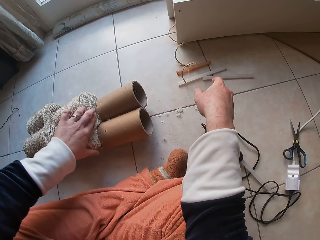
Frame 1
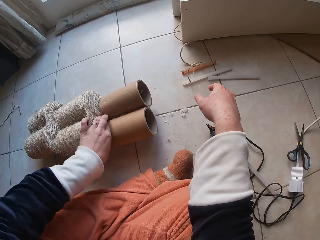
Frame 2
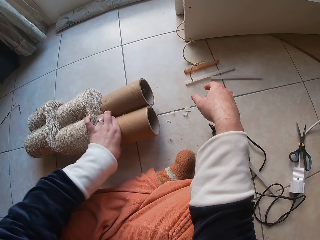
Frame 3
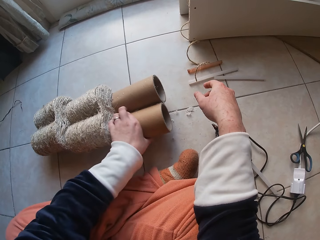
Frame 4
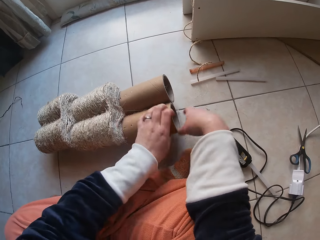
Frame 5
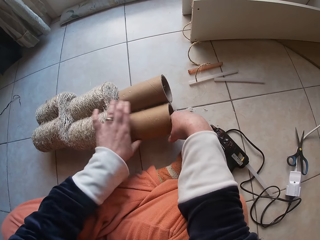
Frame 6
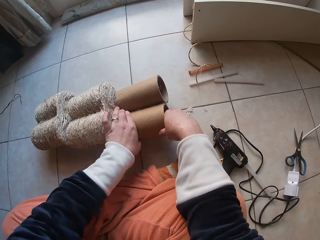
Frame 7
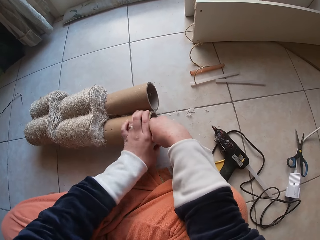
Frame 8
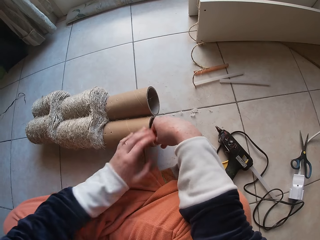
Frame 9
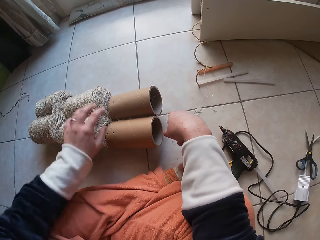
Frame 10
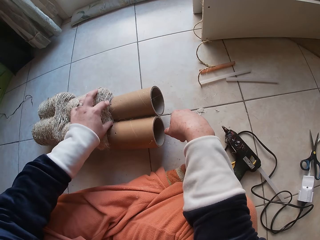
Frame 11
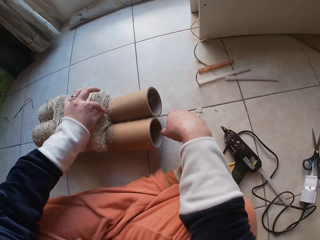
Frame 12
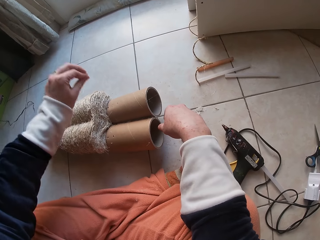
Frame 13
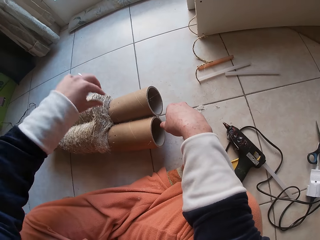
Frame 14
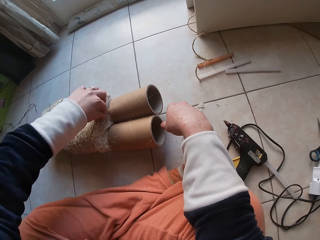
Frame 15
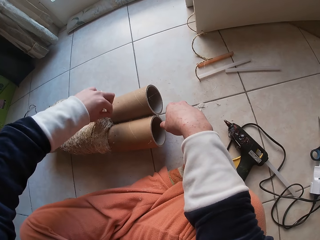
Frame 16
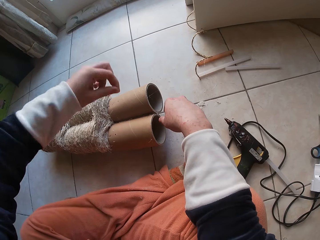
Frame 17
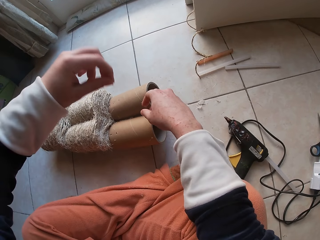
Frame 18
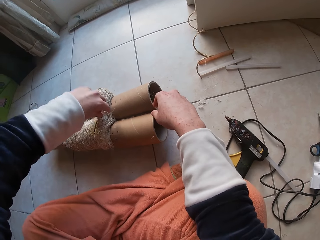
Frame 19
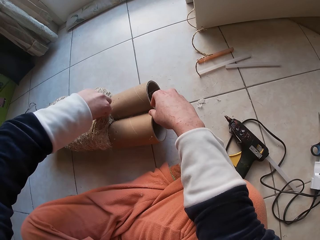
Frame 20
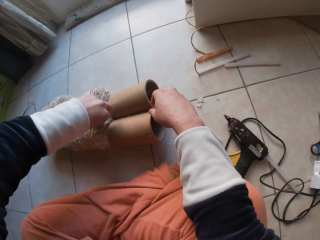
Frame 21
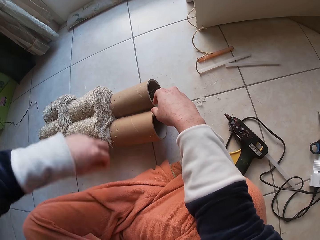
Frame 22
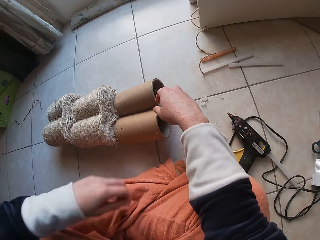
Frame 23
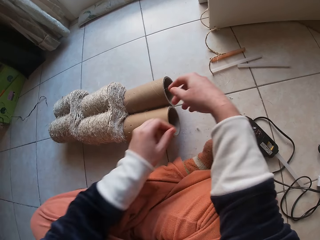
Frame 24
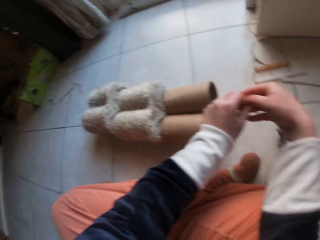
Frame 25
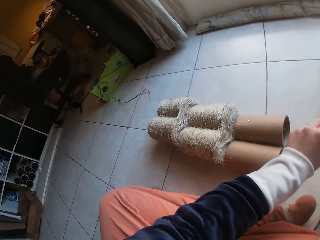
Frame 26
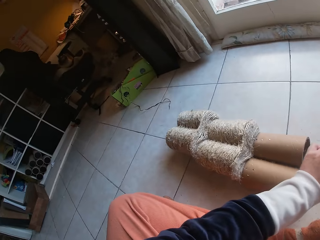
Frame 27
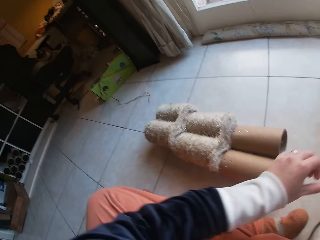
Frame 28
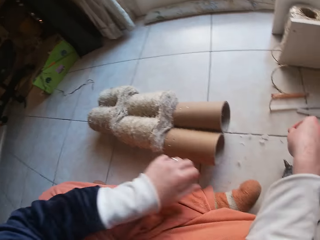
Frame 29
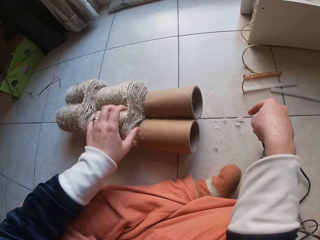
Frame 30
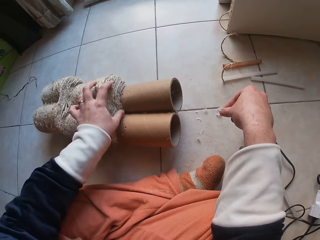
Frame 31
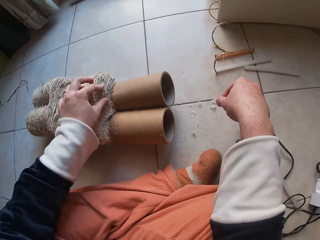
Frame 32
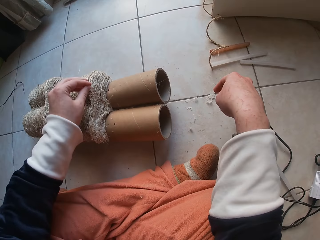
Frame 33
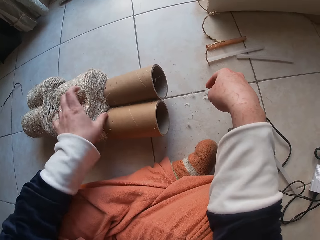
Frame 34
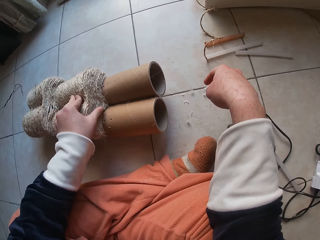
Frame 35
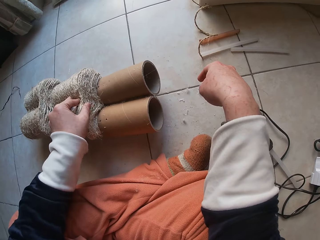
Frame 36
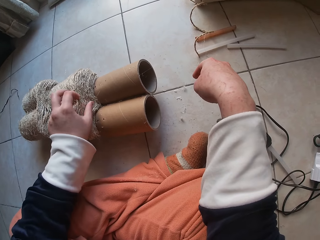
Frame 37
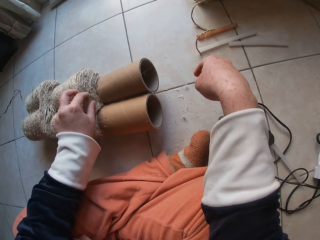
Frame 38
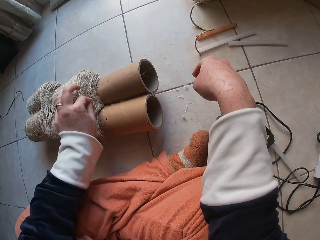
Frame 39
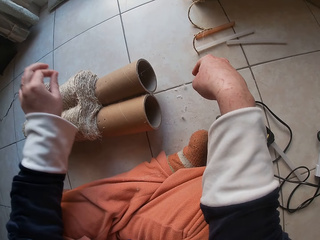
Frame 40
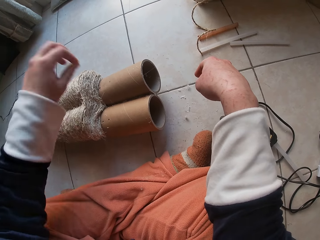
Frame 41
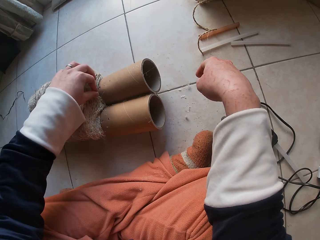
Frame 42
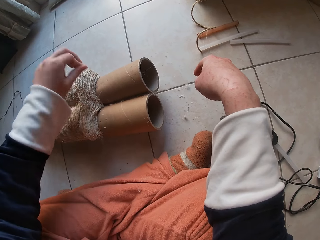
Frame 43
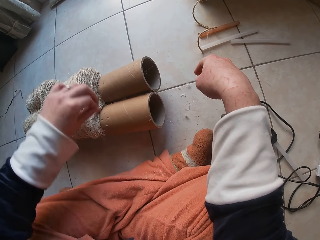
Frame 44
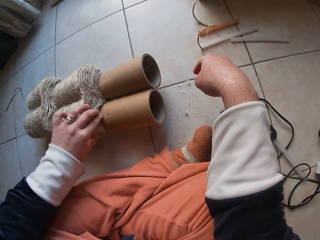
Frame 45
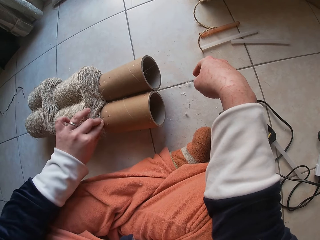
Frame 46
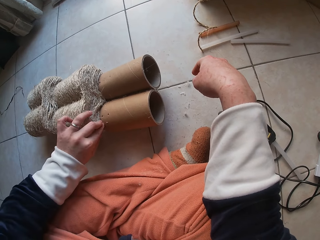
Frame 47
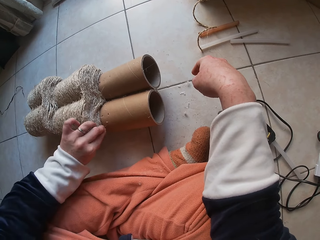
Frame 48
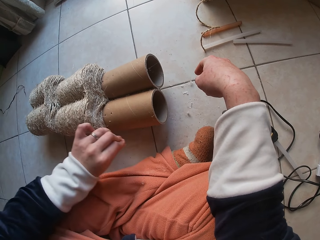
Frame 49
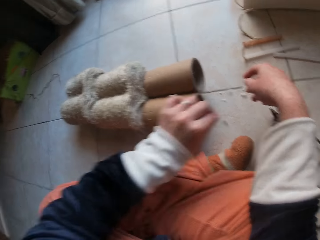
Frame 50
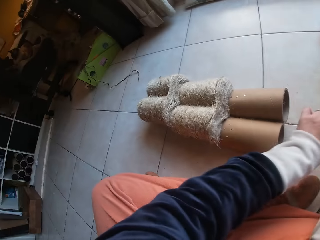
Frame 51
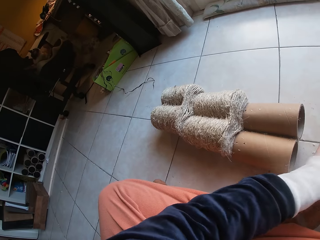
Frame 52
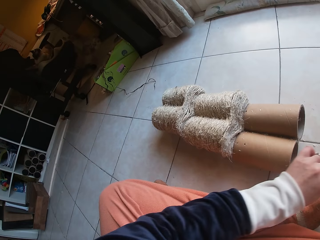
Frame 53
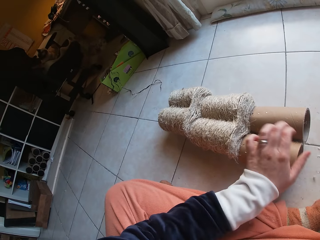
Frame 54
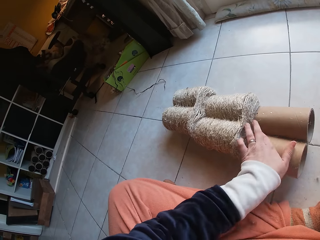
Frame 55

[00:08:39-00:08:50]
The camera wearer cleans the glue on the cardboard tube with both hands. She removes the string. She removes the glue on the grass rope on the cardboard tube with both hands. She shakes the glue on her left finger on the floor. She removes the glue on the grass rope on the cardboard tube with both hands. She removes the glue on the grass rope on the cardboard tube with her left hand.

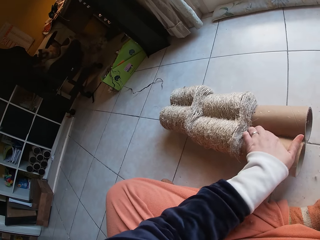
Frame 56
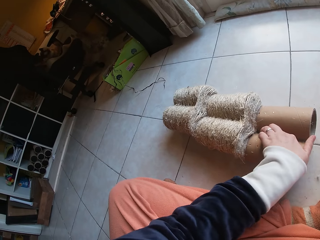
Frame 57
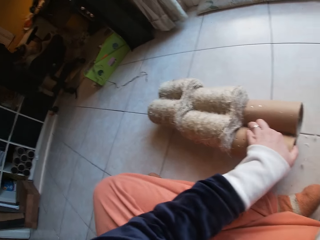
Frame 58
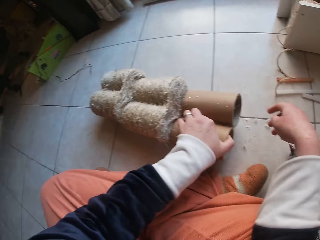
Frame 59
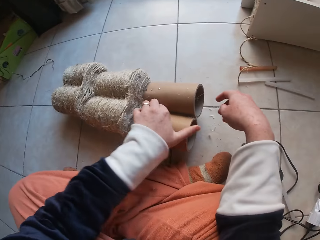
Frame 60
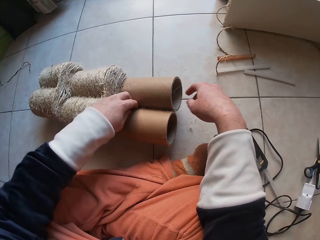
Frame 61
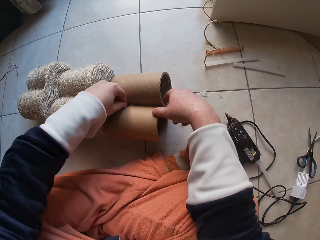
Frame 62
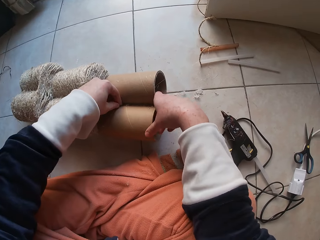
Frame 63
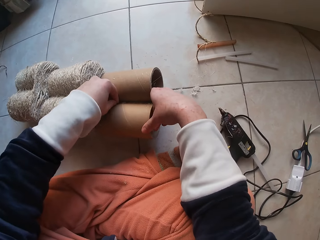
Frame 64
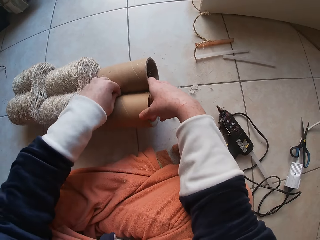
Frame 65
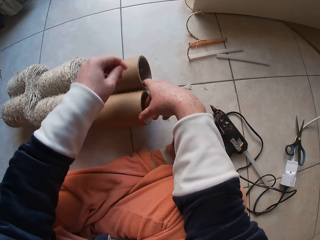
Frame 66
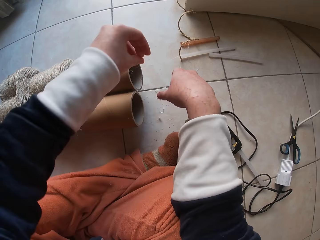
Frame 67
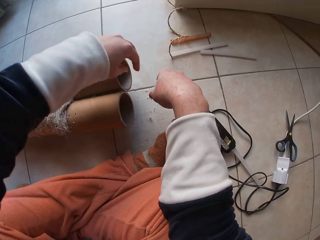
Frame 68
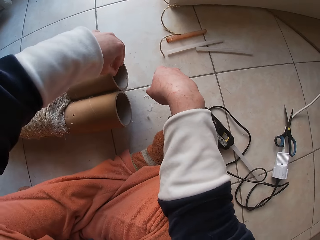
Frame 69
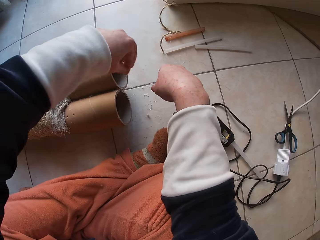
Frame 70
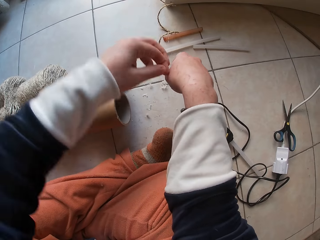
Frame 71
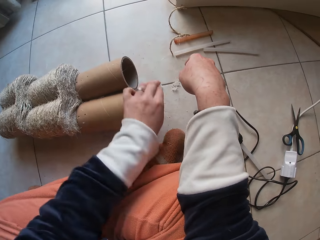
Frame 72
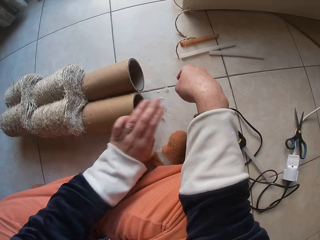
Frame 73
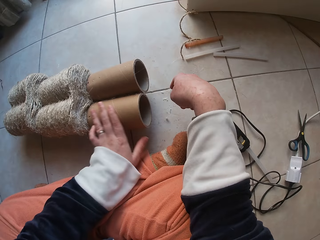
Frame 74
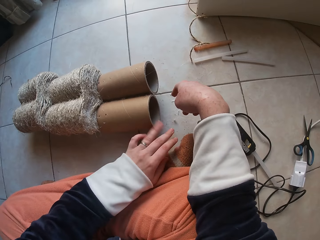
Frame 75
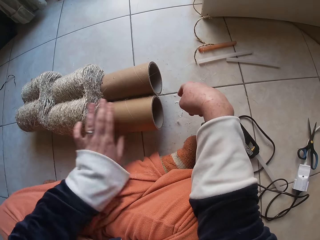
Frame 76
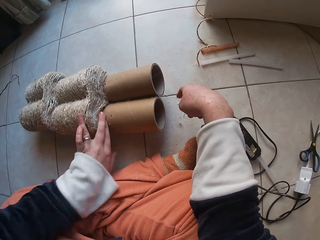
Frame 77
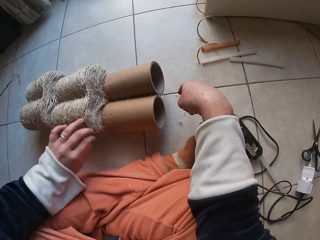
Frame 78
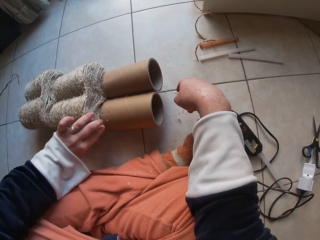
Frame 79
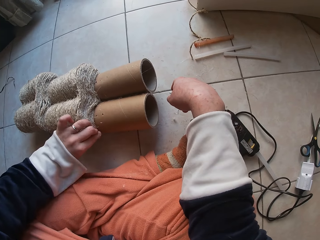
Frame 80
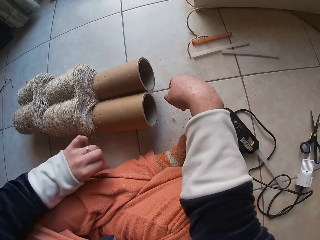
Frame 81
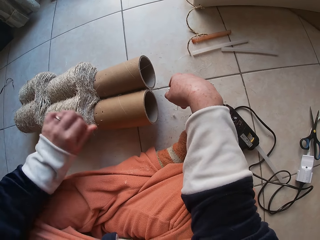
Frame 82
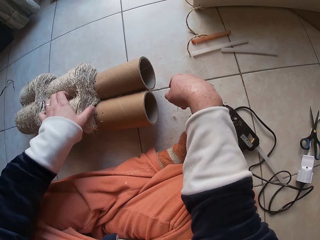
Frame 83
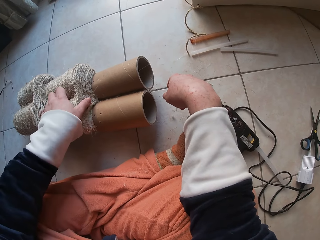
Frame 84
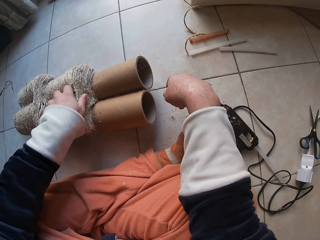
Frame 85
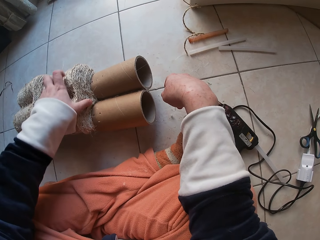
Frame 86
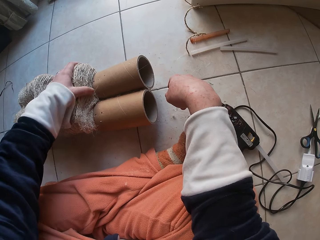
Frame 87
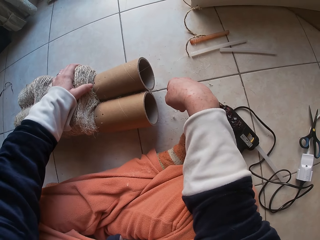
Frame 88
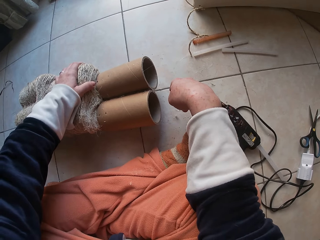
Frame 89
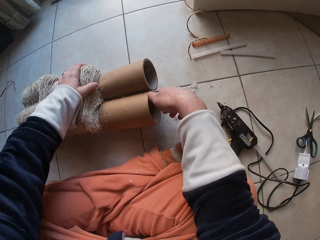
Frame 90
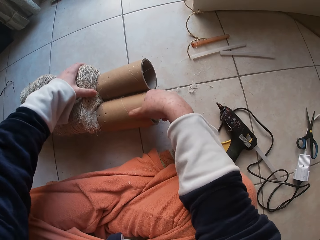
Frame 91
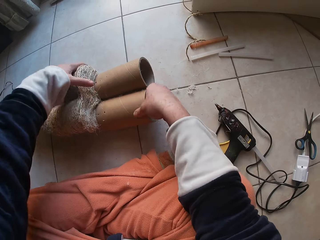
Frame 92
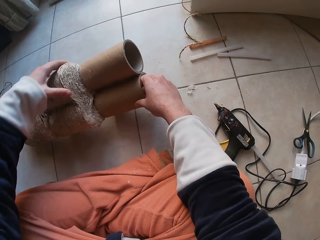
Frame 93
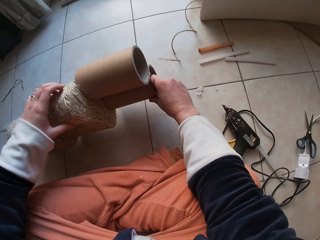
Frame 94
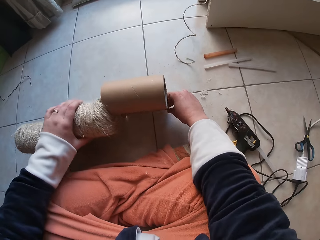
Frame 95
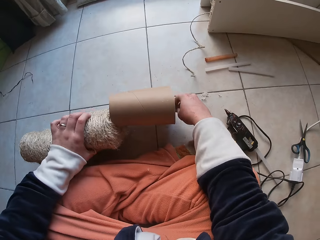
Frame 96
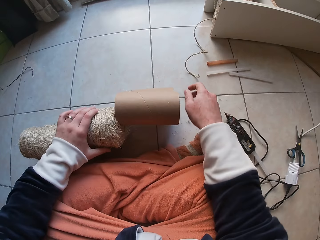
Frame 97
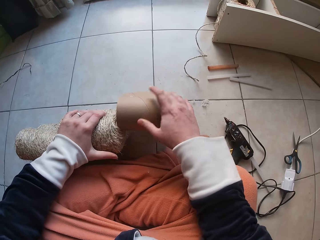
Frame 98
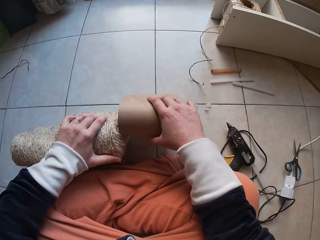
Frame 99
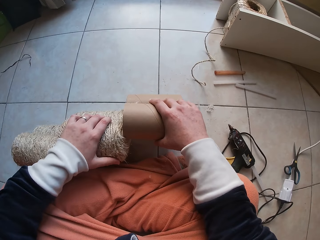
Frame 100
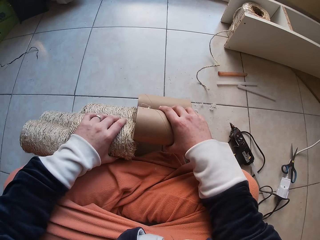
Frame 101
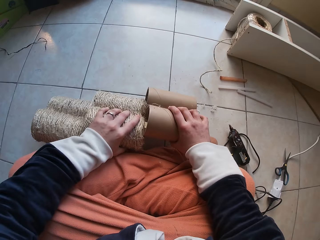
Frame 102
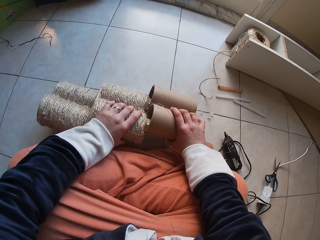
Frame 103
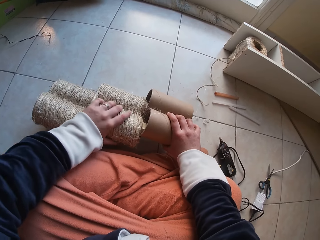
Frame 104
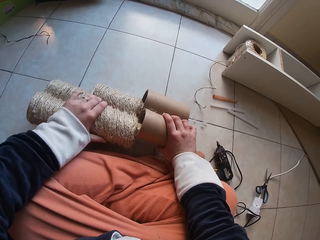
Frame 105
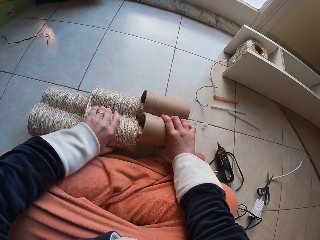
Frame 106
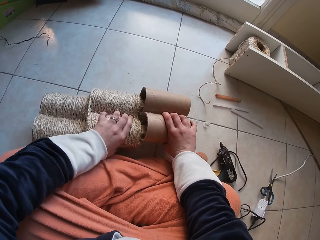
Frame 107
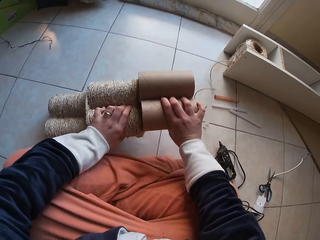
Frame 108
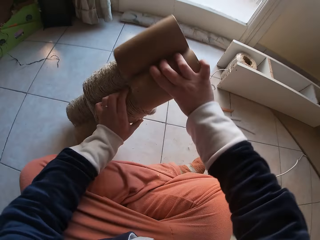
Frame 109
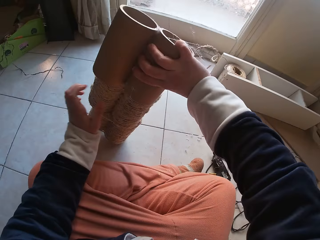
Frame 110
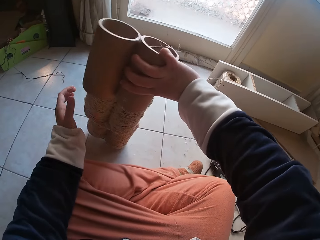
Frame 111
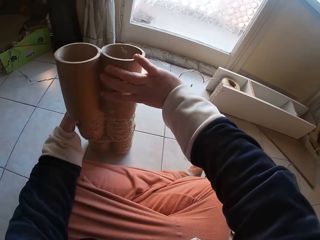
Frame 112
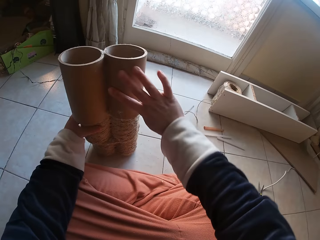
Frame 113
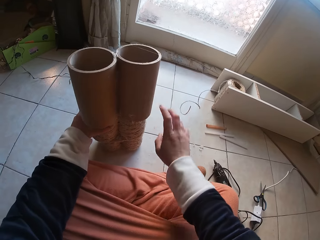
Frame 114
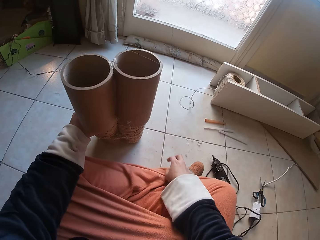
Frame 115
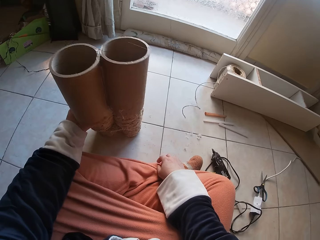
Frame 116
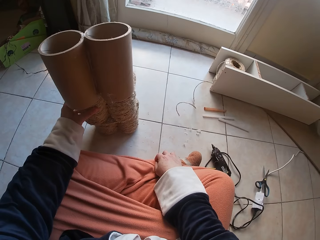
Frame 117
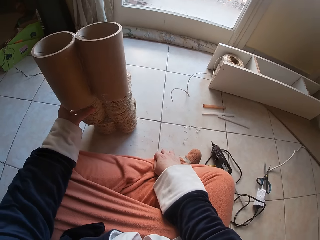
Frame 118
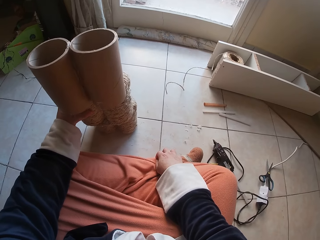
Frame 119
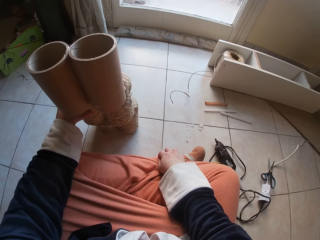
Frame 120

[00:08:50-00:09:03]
The camera wearer cleans the glue on the cardboard tube with her left hand. She turns the cardboard tube on the floor around with both hands. She raises the cardboard tube on the floor with both hands.
